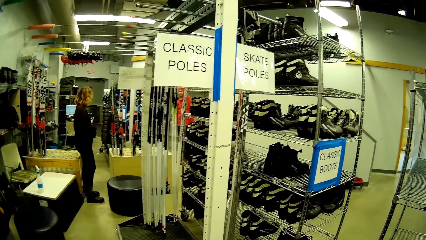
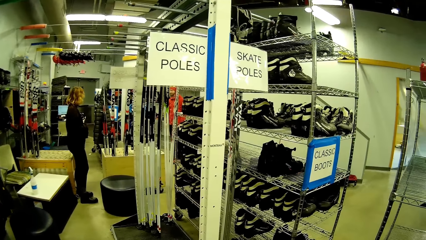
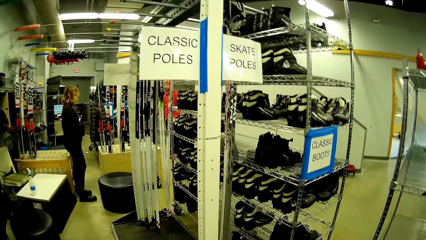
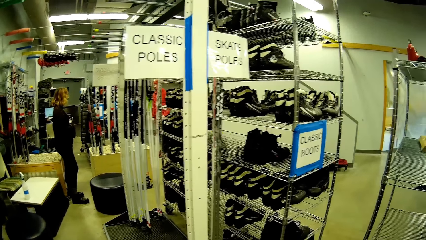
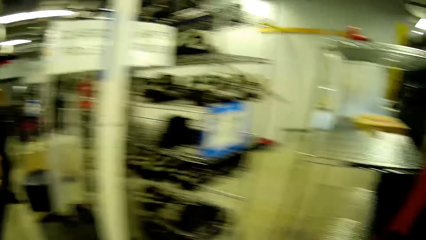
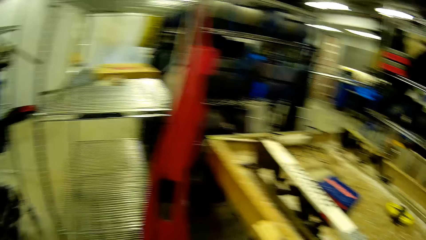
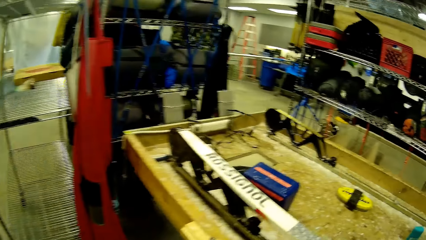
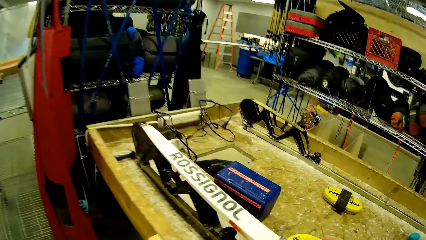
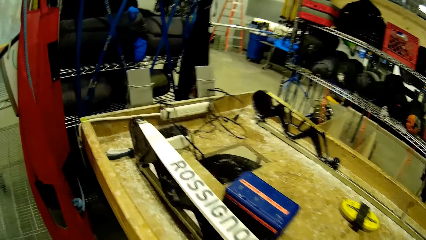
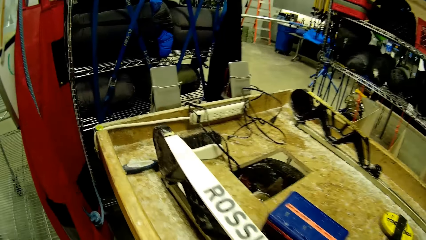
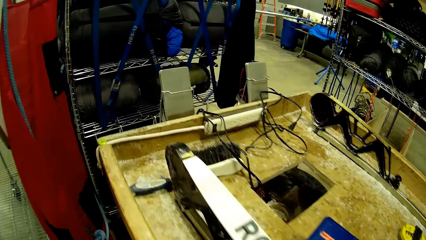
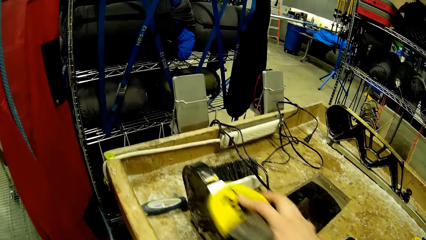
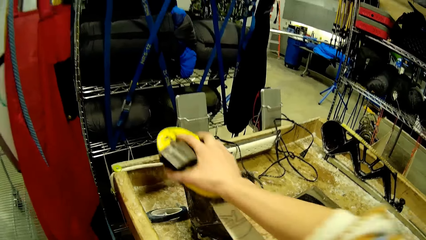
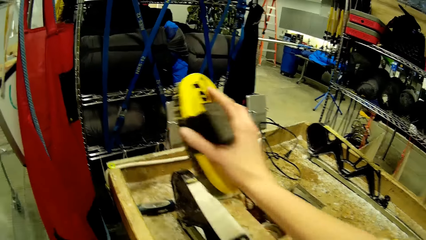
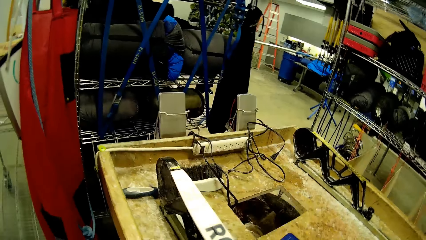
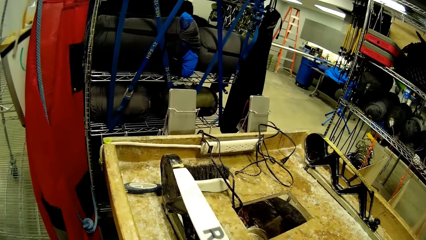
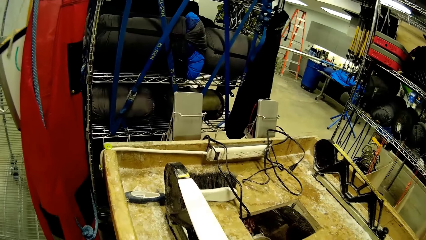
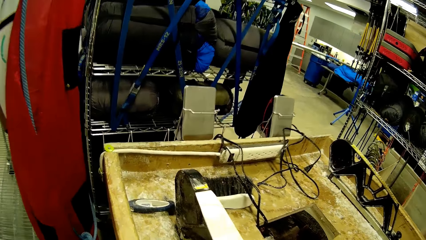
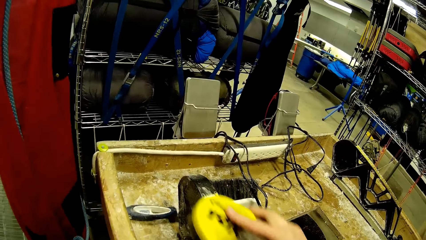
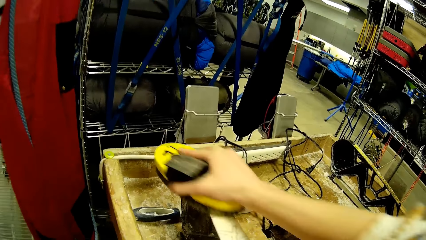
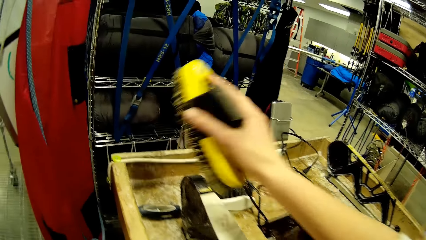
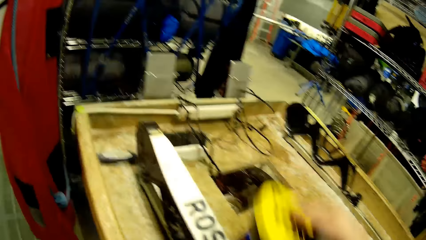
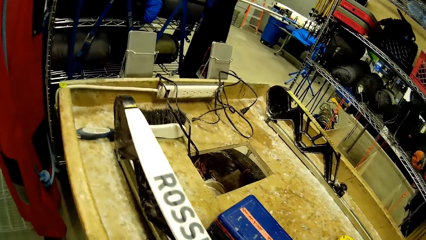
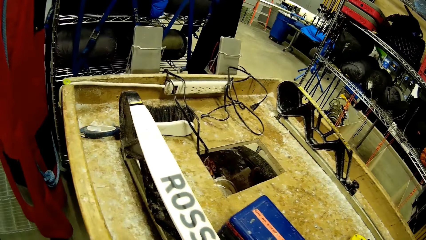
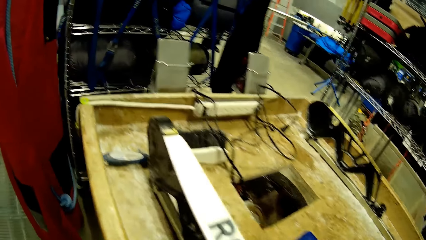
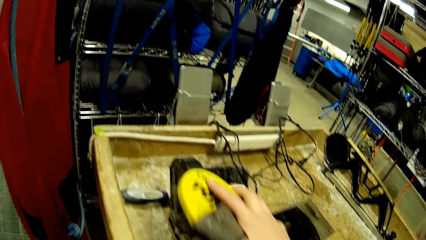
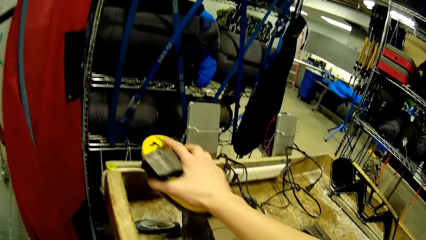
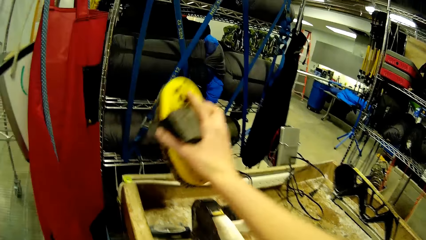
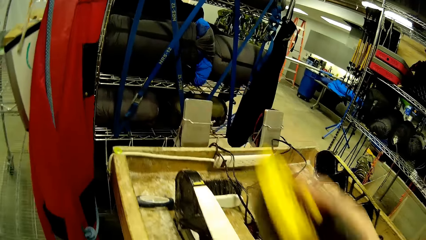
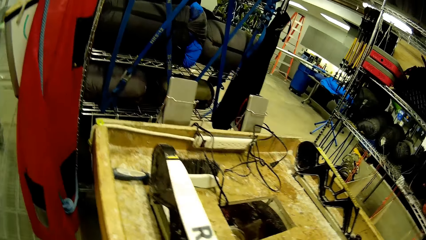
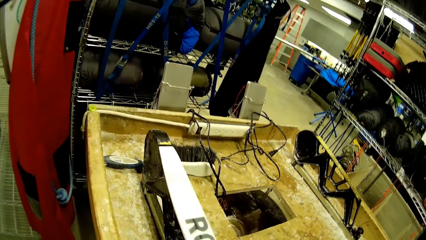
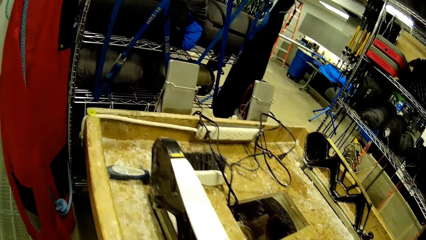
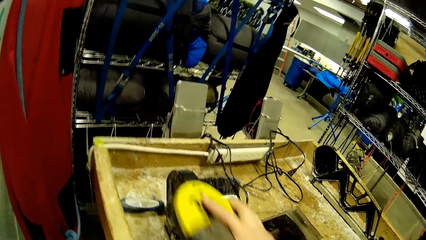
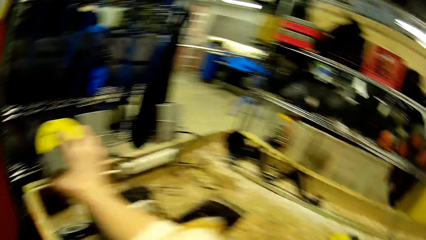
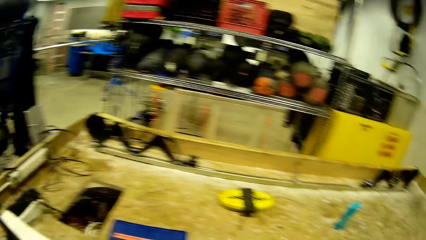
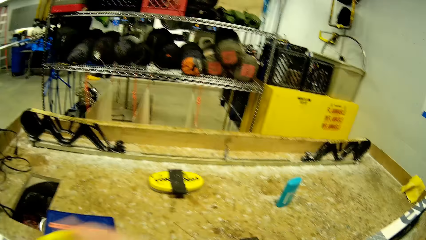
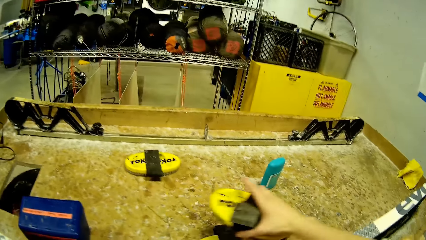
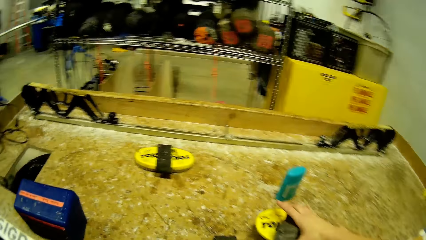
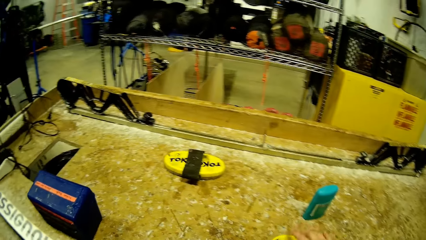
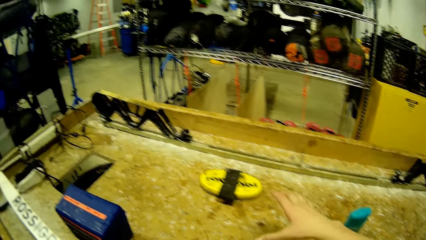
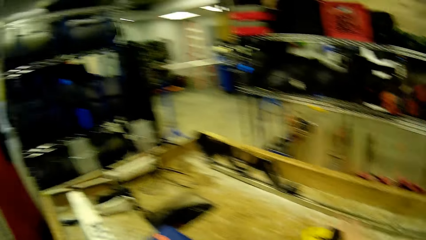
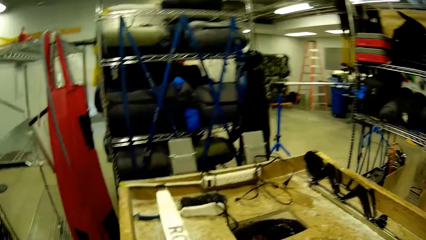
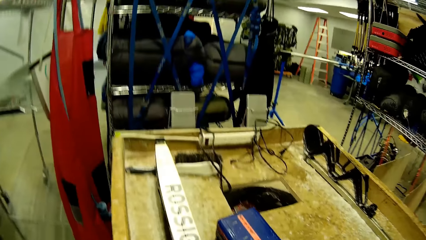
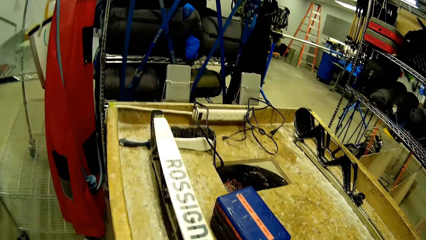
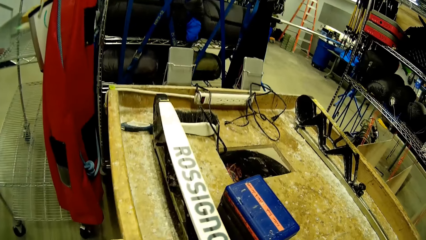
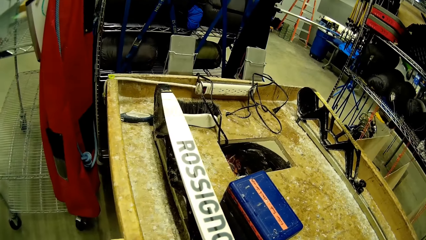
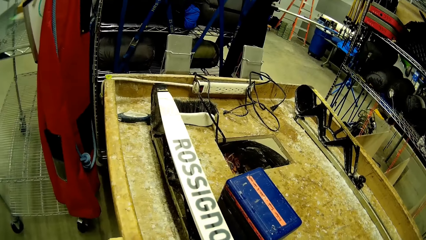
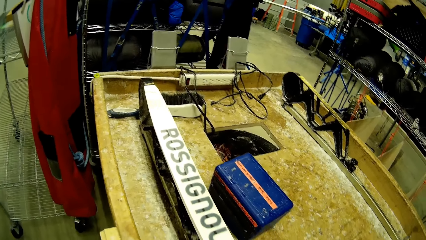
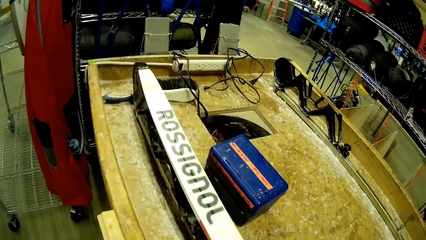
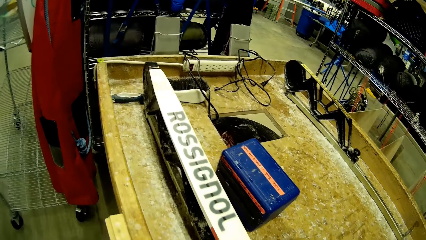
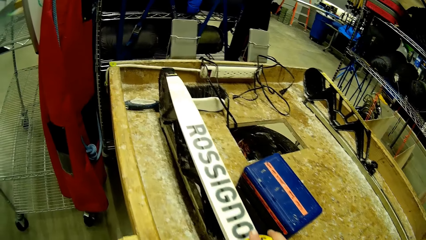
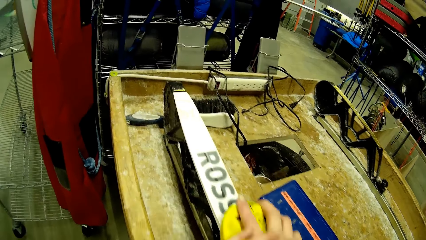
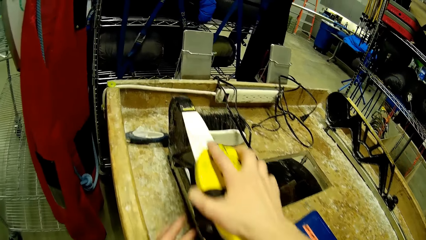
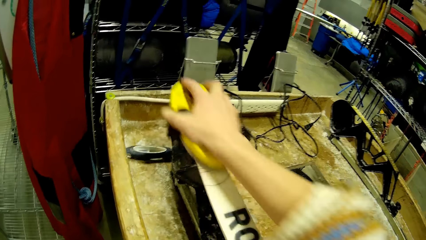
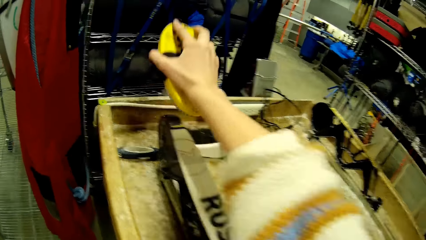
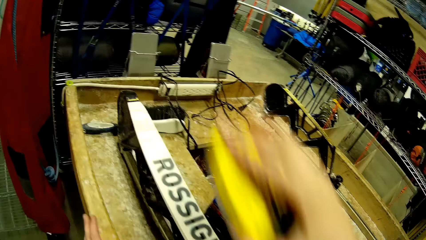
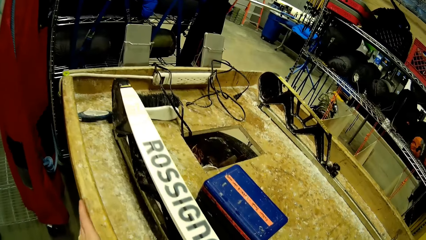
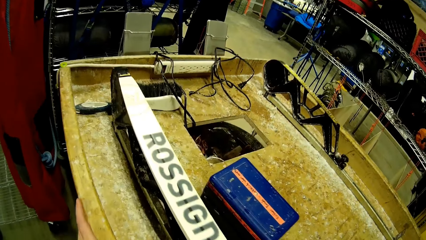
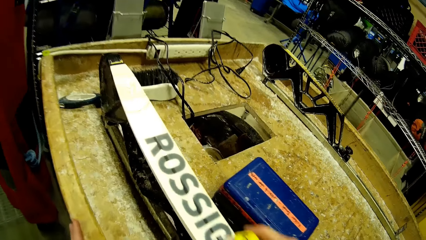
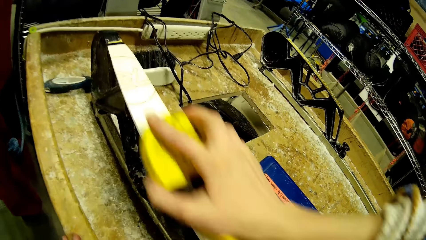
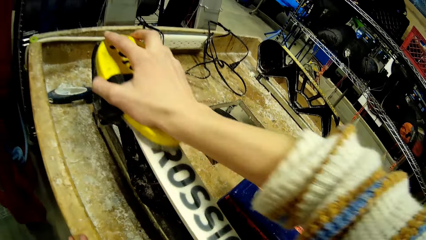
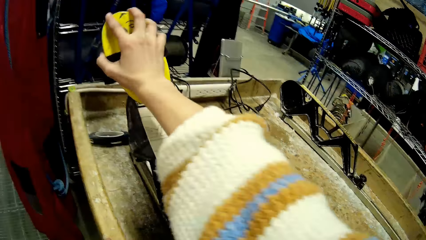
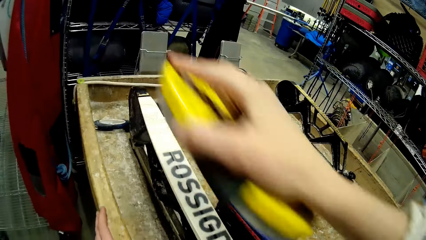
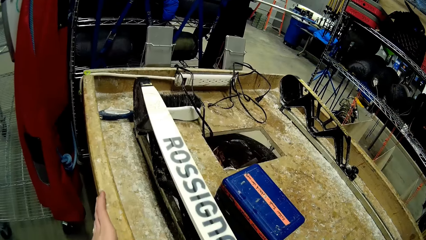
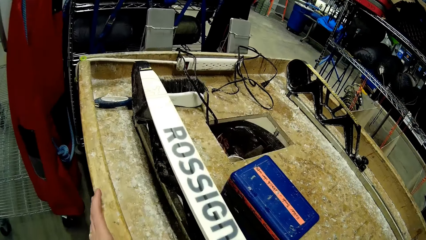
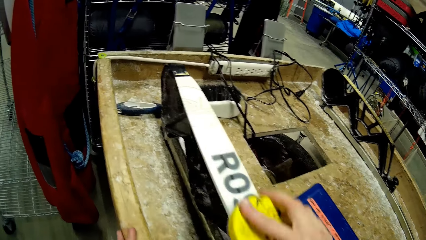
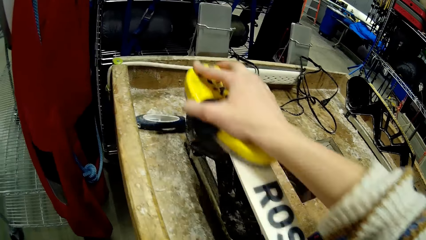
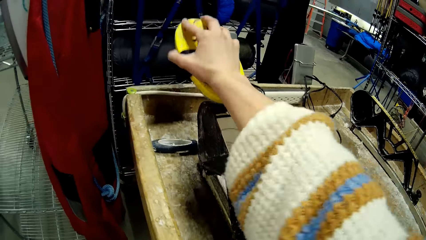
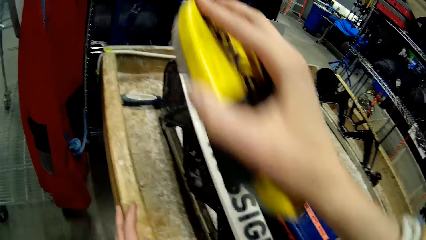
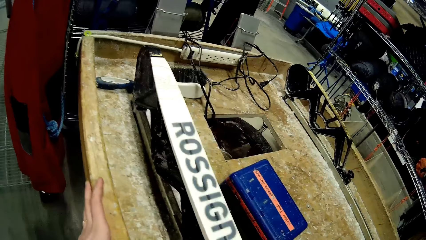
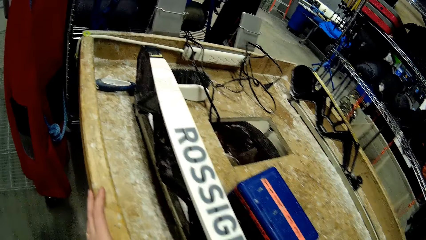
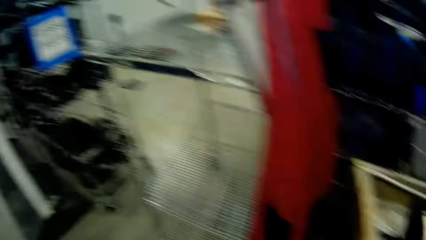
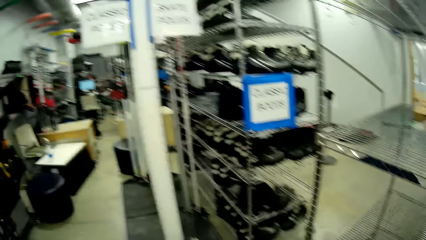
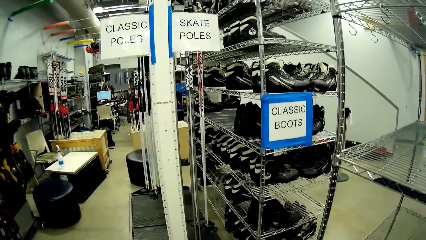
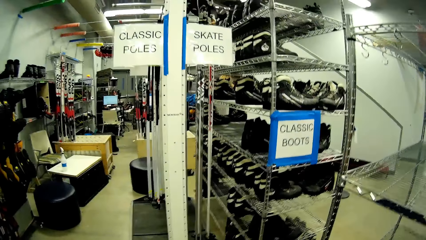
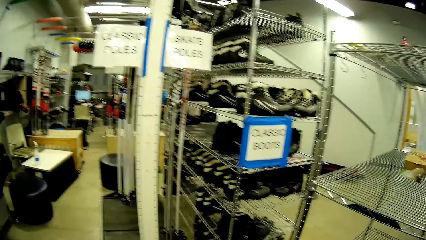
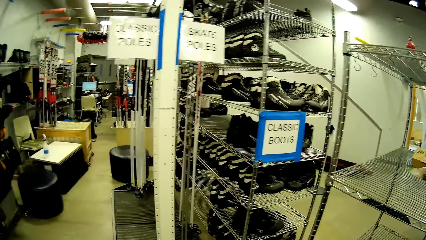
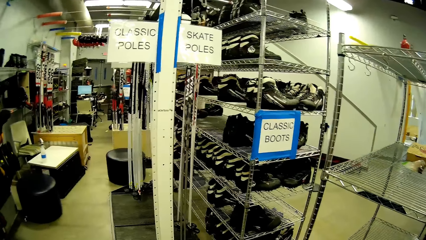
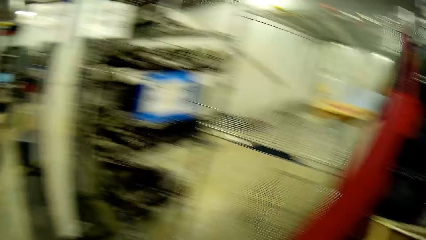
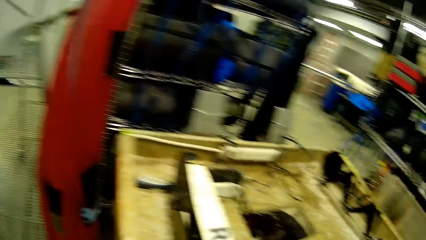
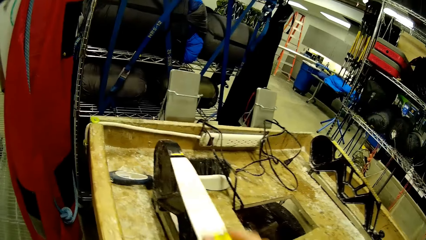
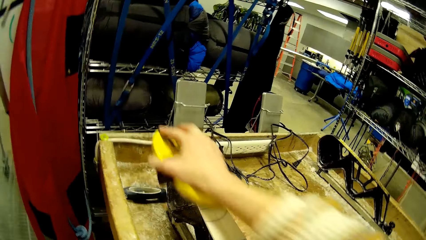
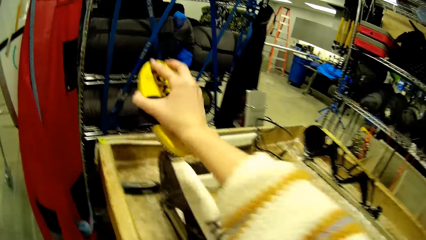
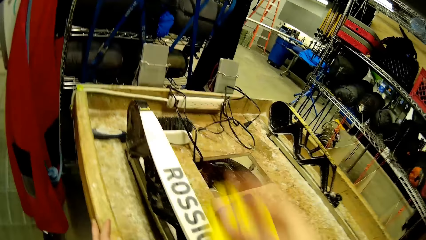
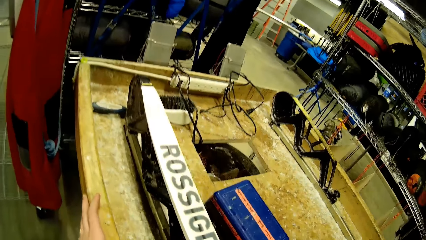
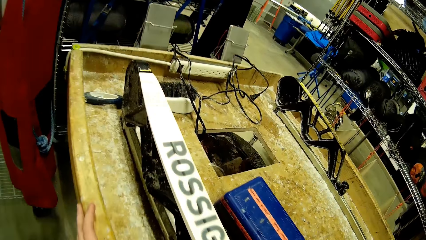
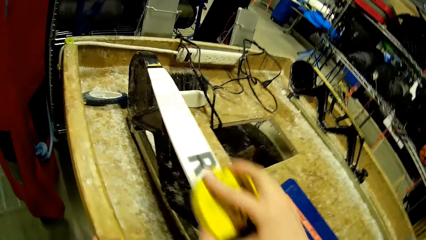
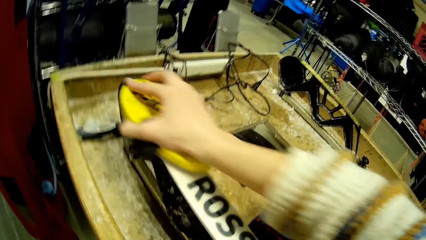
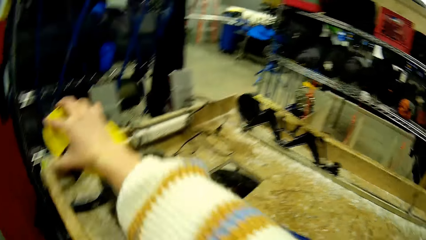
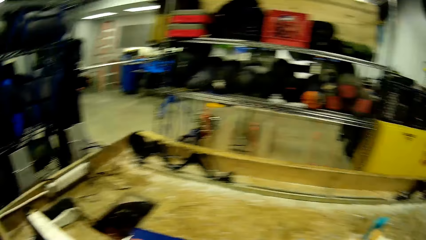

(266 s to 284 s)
The camera wearer rubs wood filler on inclined wood. They drop the wood filler on the table, pick up the wood filler from the table, and look around. They rub the wood filler on the inclined wood. They look around. They rub the wood filler on the inclined wood.
